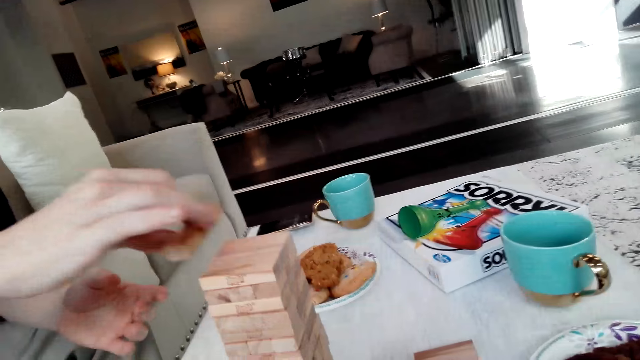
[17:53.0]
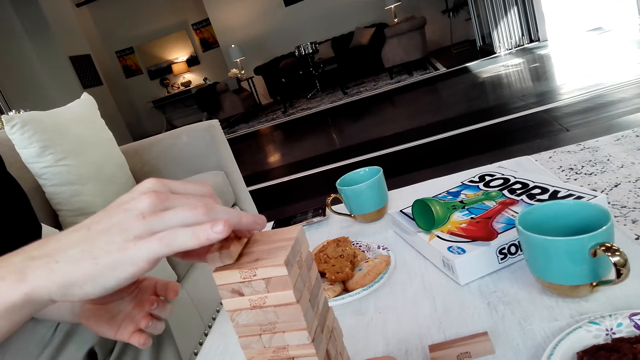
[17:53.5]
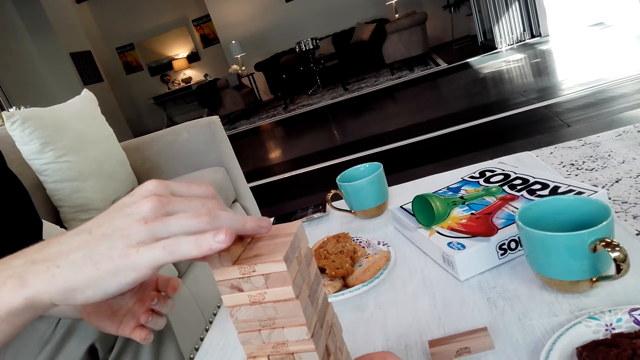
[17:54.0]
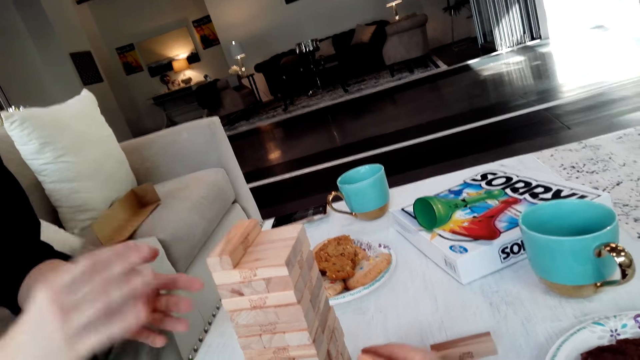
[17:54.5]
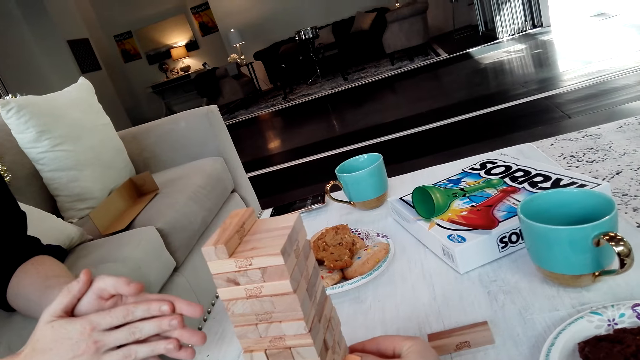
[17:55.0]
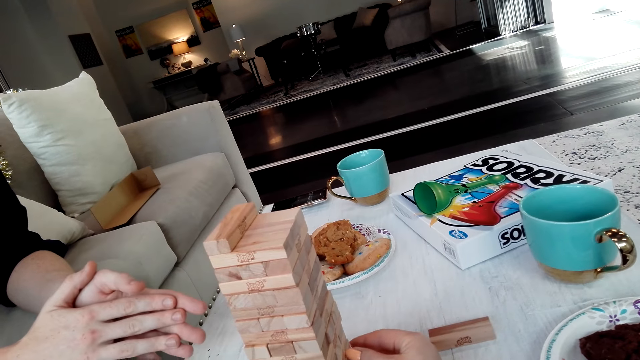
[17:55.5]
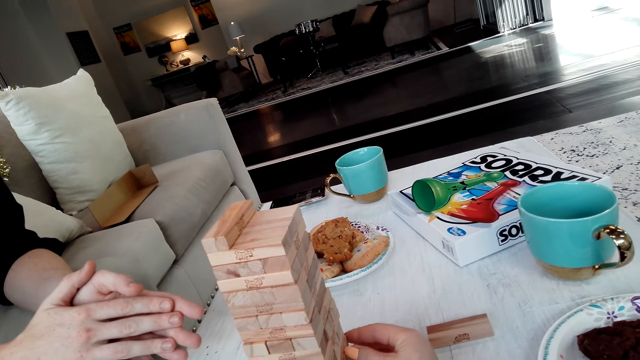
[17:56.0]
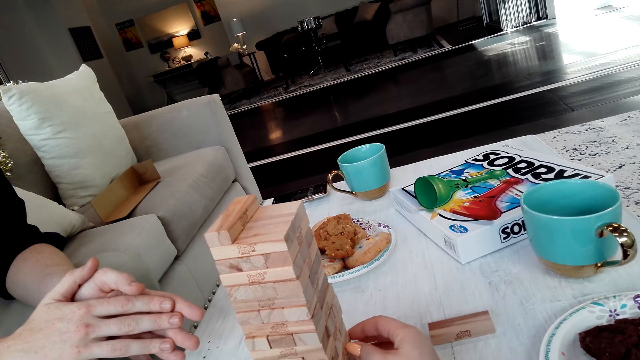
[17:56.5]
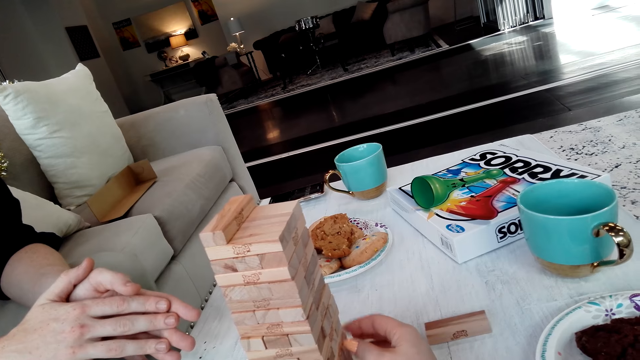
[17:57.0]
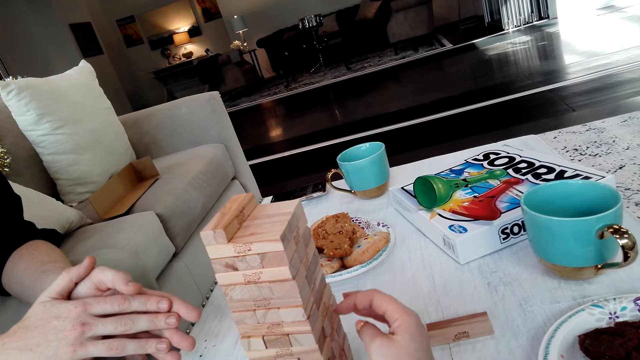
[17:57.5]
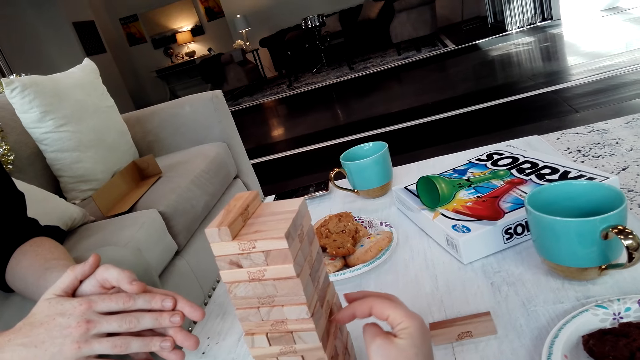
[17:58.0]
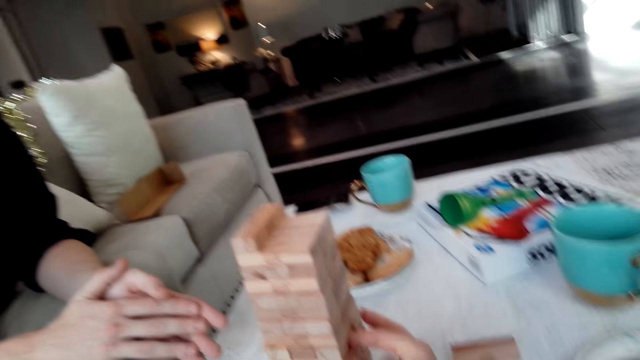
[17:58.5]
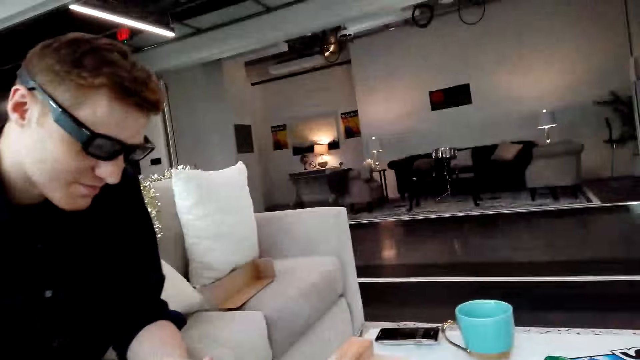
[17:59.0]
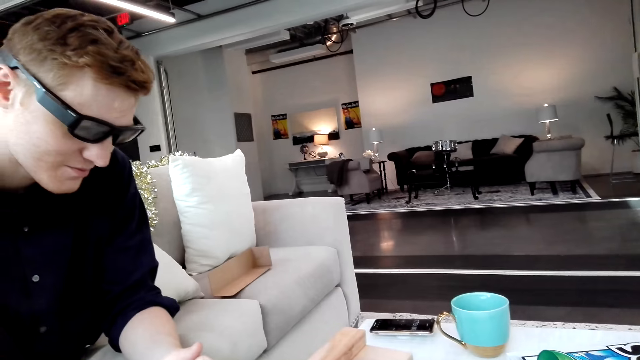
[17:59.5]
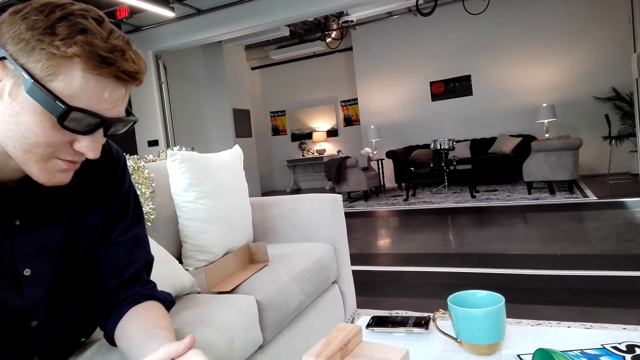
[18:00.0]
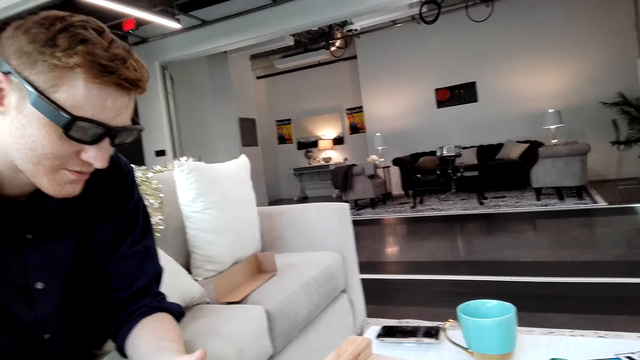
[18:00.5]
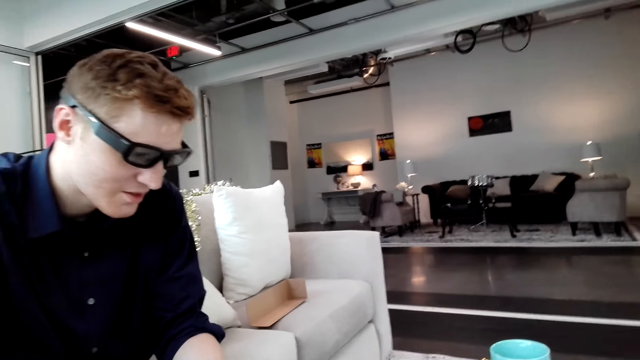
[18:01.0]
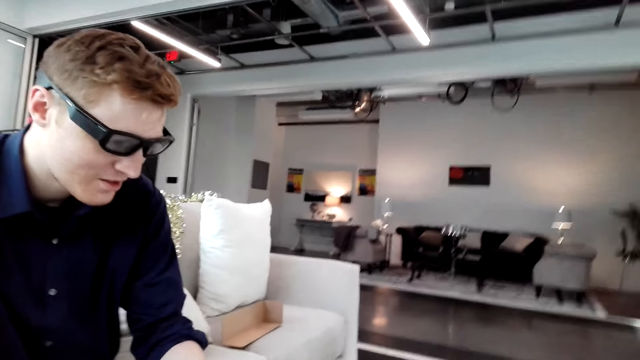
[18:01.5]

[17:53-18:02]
A man places the wooden blocks on the other wooden blocks and plays the block. The camera wearer looks around. They play the block, count the wooden blocks, and look around.

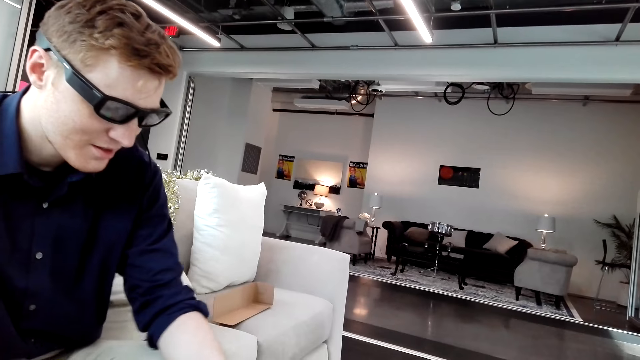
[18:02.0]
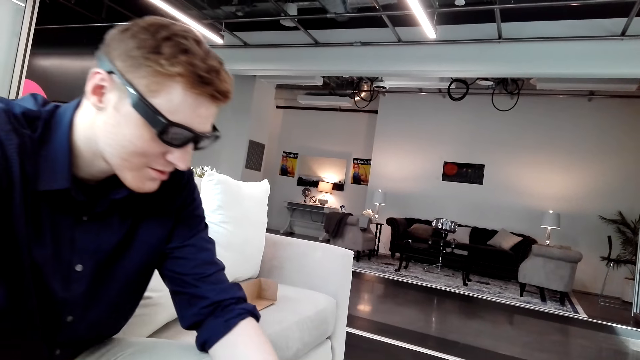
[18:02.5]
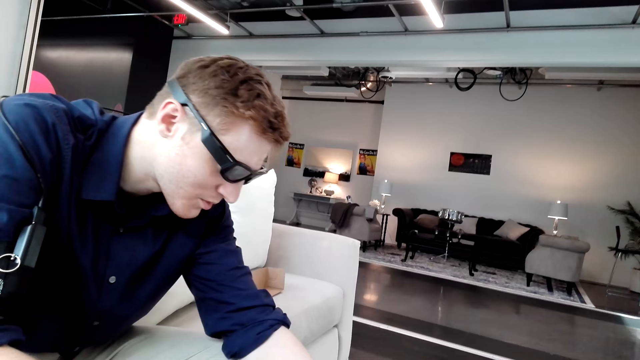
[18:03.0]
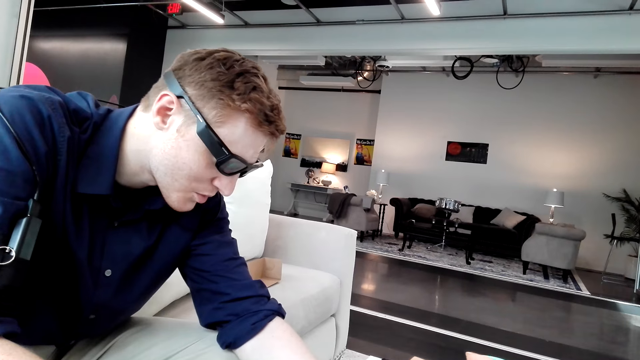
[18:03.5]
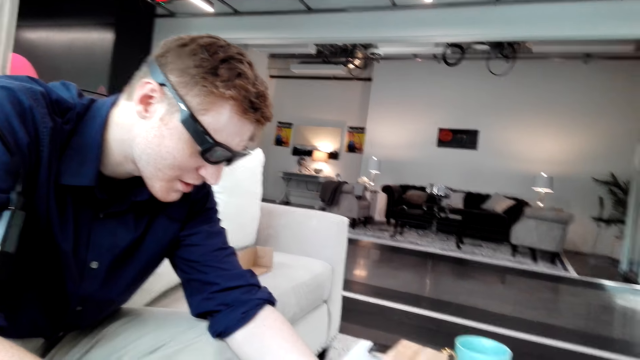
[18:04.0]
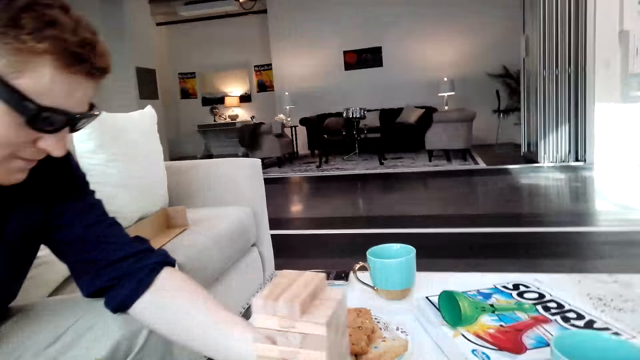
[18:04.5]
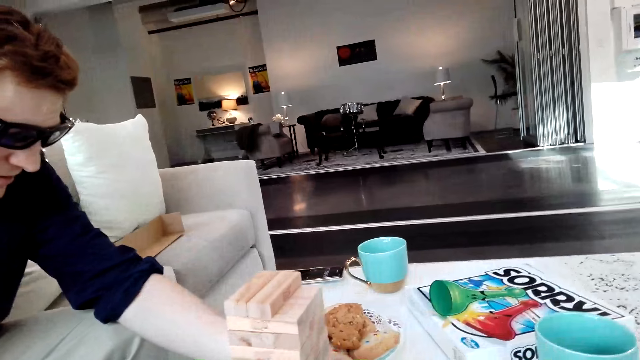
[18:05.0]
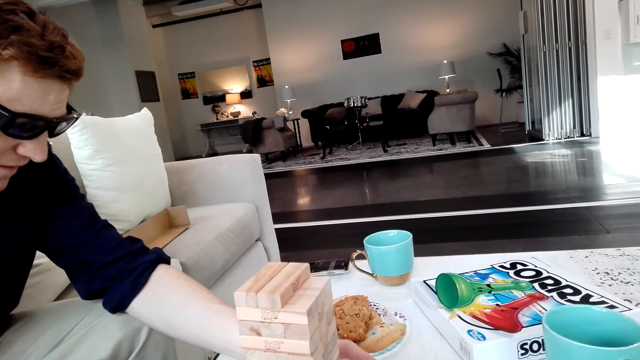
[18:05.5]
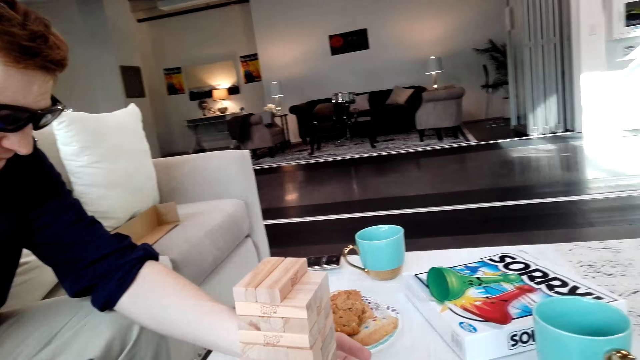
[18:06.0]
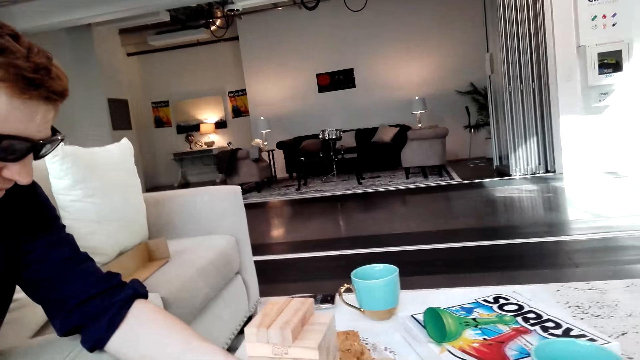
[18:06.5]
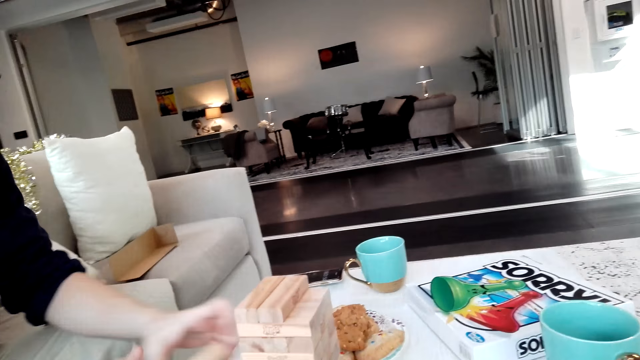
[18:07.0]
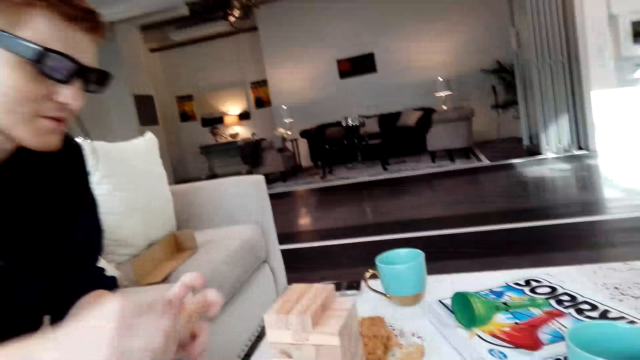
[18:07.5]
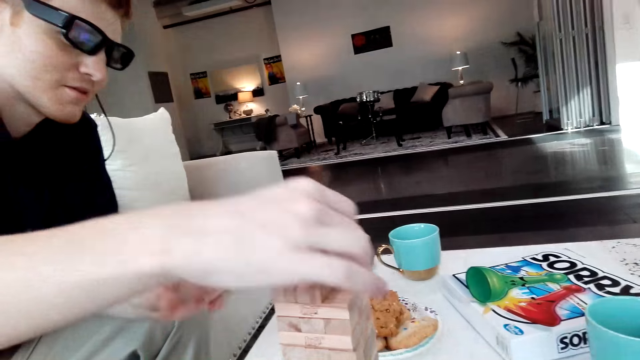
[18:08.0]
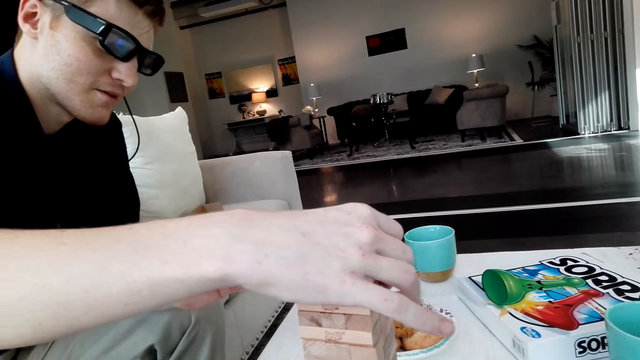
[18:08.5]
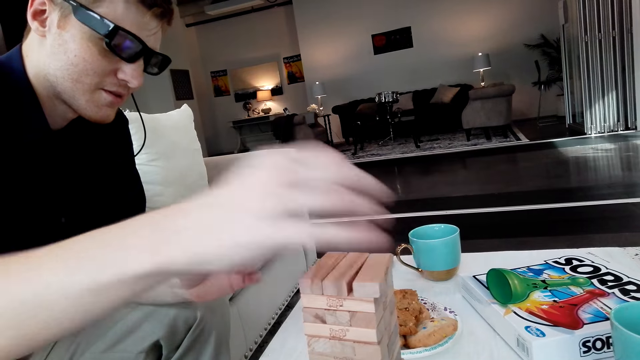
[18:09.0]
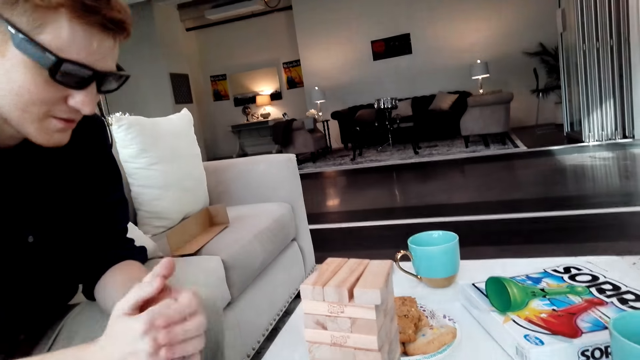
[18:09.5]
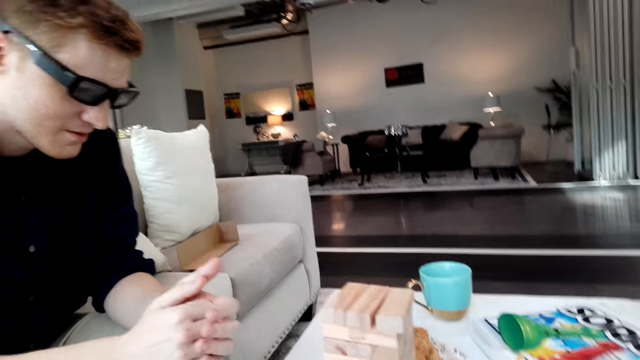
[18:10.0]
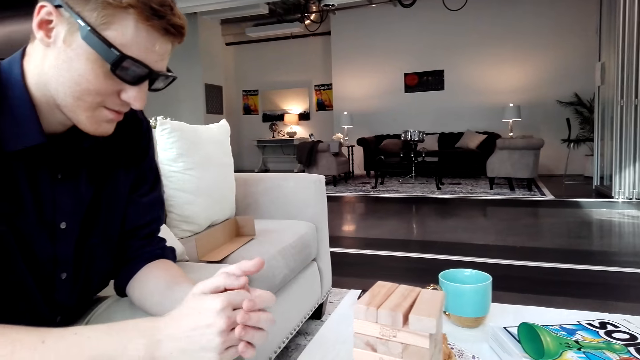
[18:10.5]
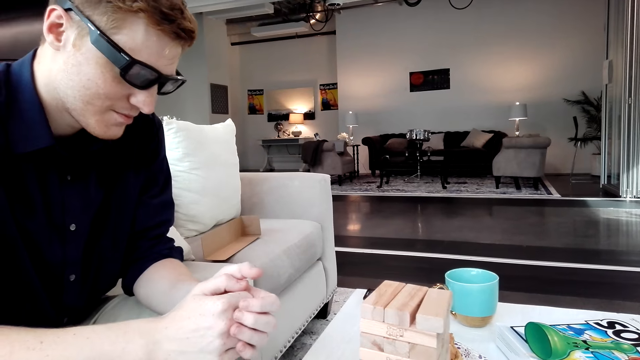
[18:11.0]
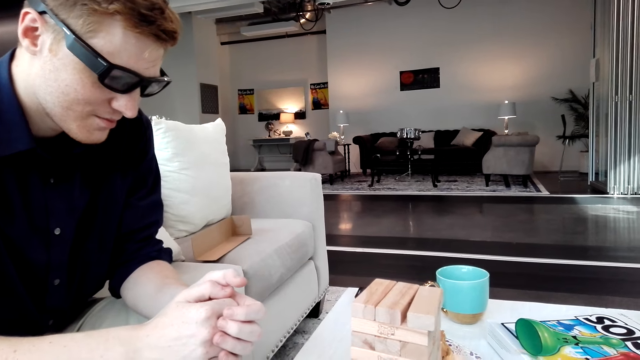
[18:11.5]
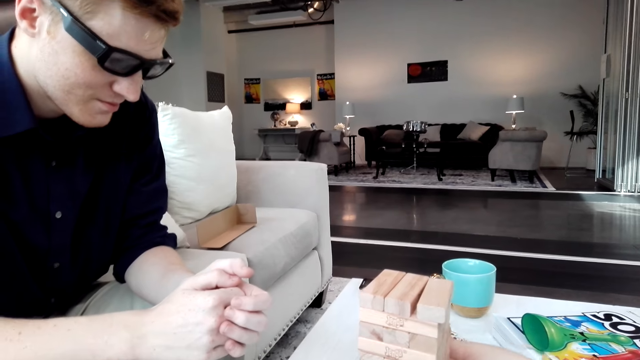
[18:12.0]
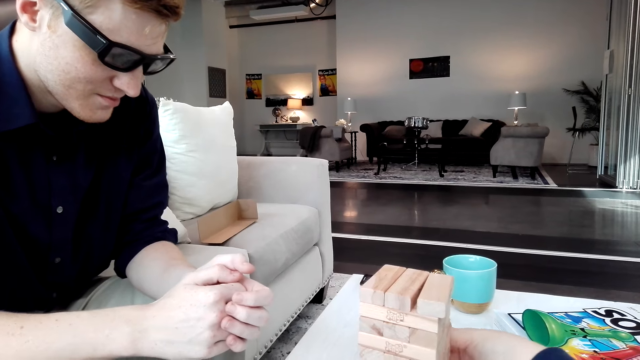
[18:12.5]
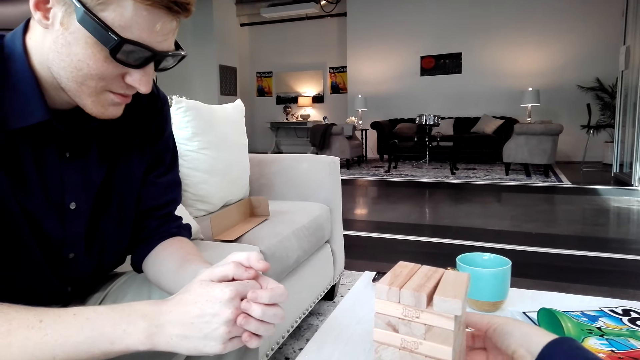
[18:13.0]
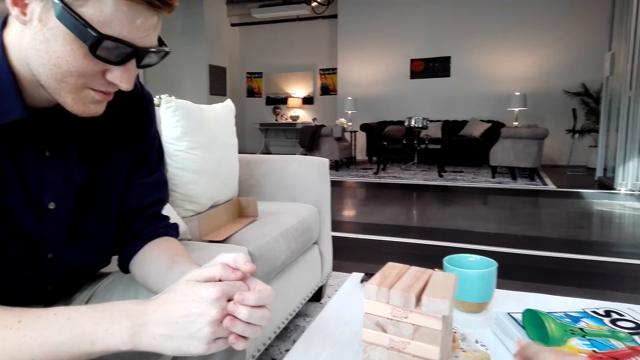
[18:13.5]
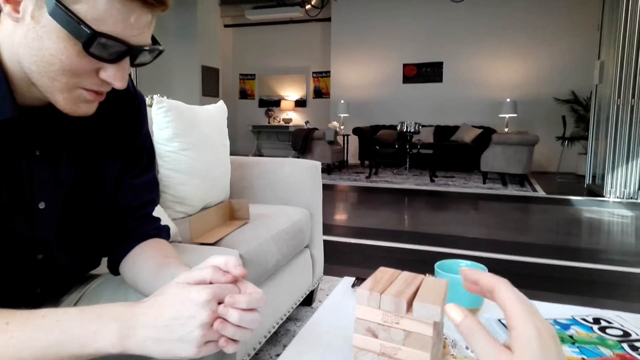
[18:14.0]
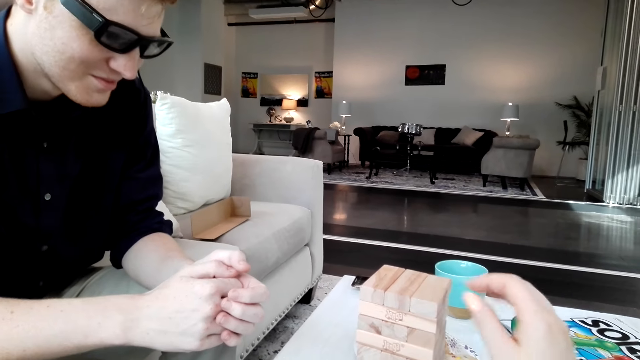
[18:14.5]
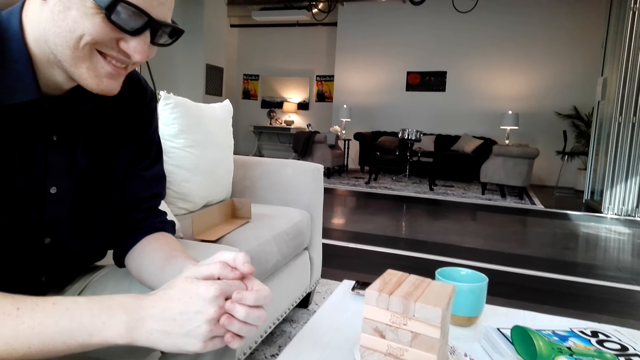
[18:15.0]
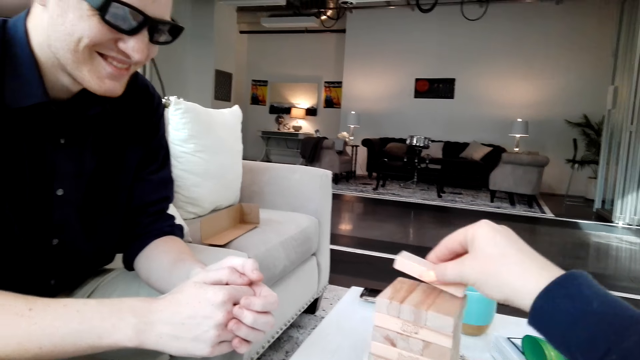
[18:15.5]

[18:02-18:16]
The camera wearer converses with a man and looks around. The man plays the block and places his hand on the wooden blocks. The camera wearer looks around. They take a block and drag the wooden block.
